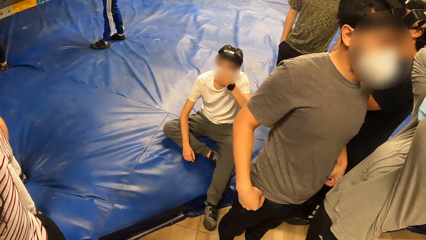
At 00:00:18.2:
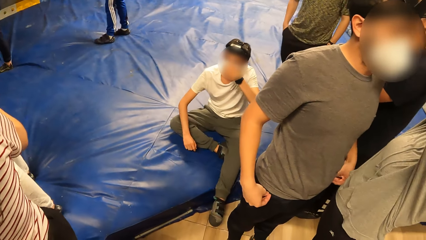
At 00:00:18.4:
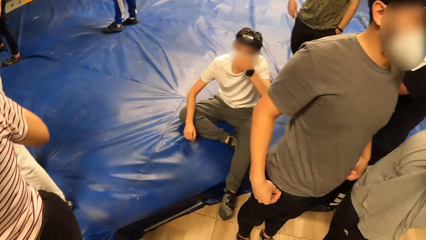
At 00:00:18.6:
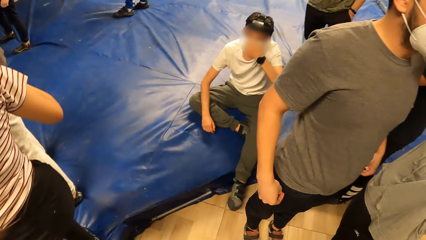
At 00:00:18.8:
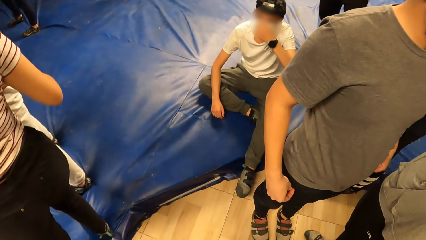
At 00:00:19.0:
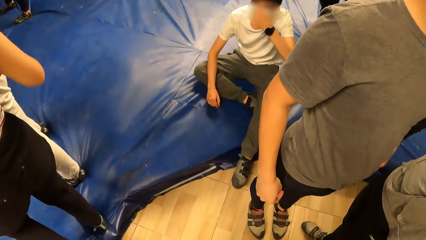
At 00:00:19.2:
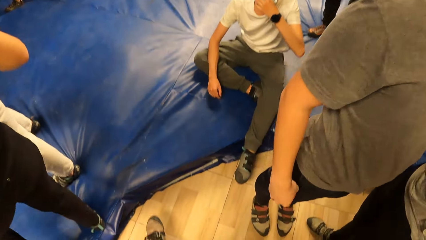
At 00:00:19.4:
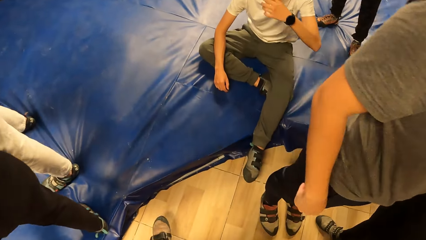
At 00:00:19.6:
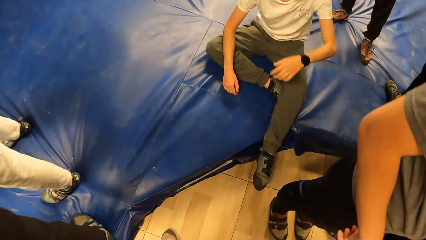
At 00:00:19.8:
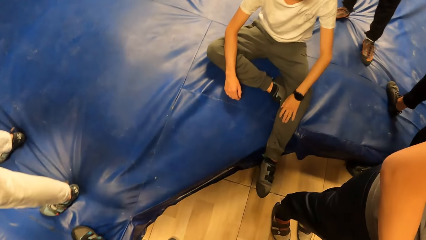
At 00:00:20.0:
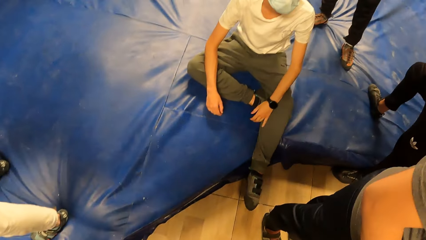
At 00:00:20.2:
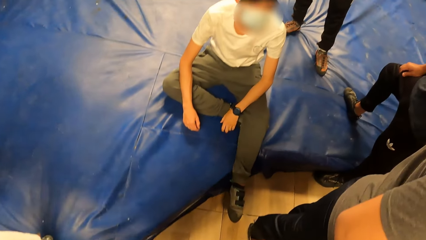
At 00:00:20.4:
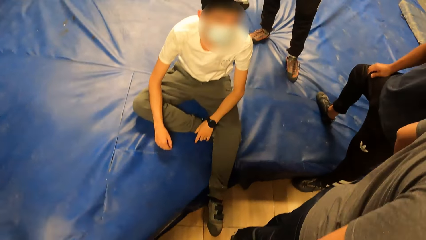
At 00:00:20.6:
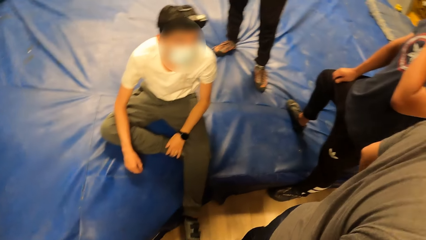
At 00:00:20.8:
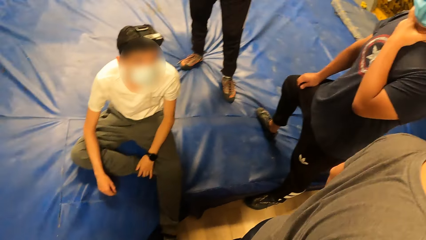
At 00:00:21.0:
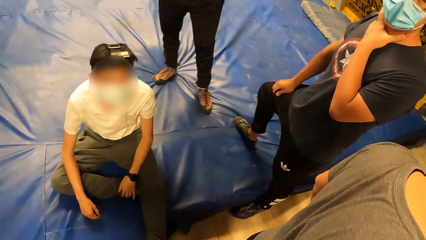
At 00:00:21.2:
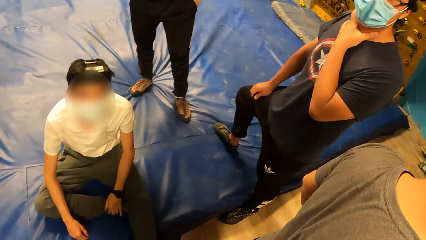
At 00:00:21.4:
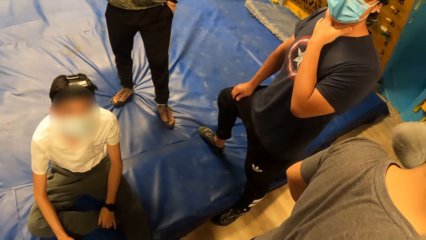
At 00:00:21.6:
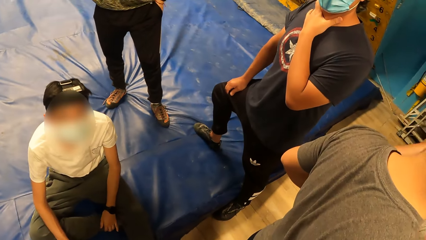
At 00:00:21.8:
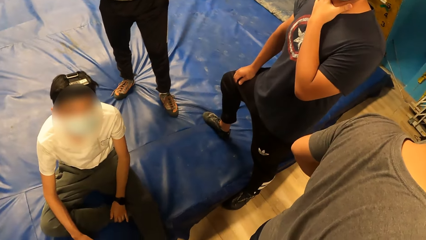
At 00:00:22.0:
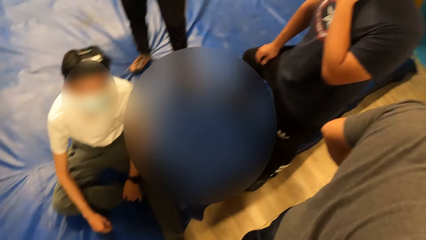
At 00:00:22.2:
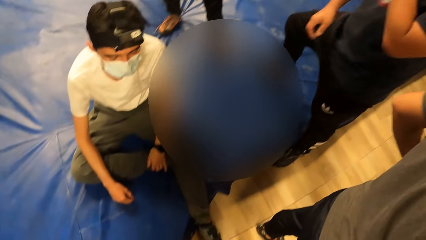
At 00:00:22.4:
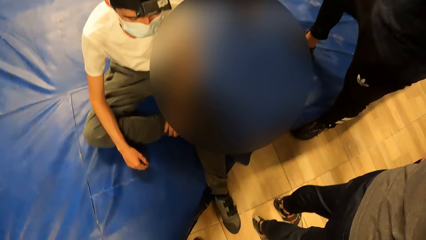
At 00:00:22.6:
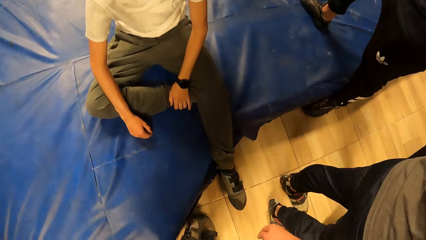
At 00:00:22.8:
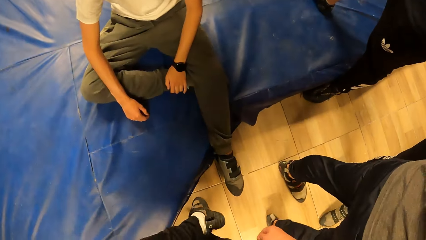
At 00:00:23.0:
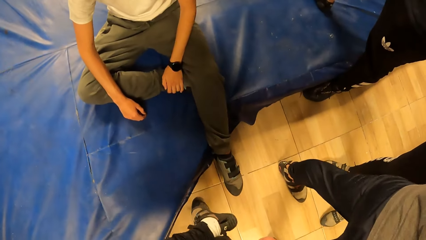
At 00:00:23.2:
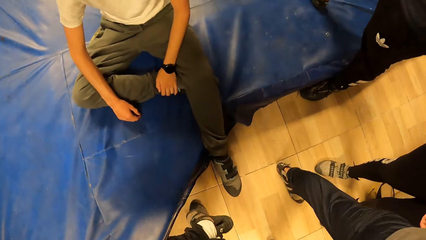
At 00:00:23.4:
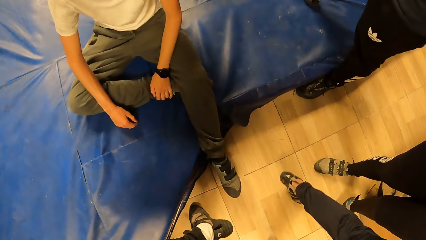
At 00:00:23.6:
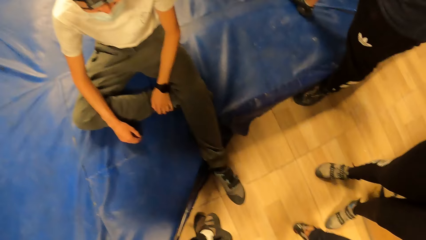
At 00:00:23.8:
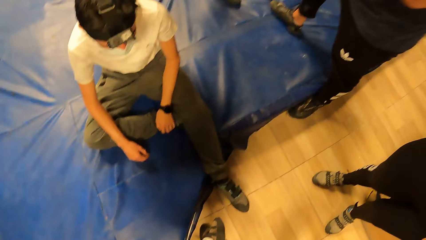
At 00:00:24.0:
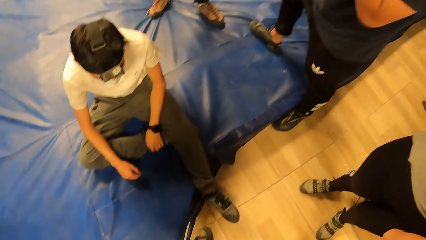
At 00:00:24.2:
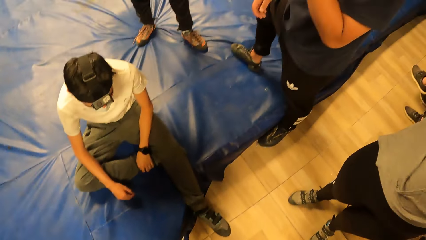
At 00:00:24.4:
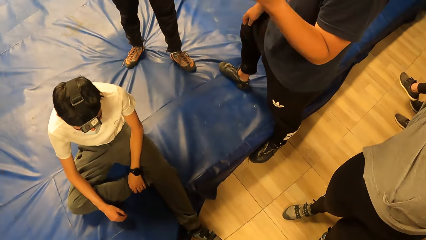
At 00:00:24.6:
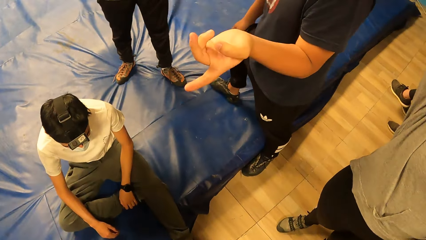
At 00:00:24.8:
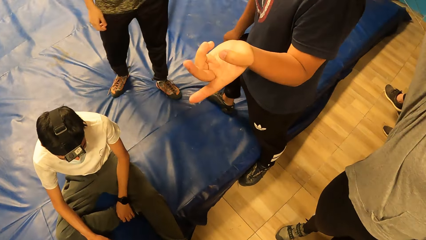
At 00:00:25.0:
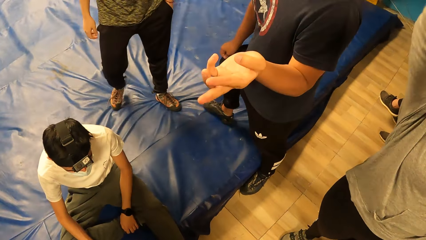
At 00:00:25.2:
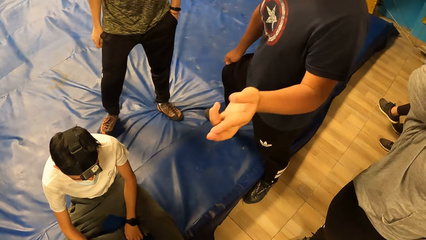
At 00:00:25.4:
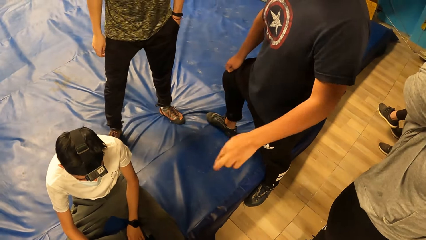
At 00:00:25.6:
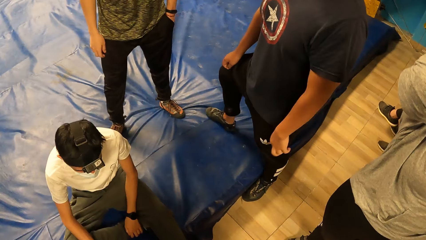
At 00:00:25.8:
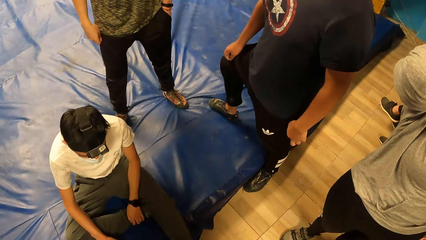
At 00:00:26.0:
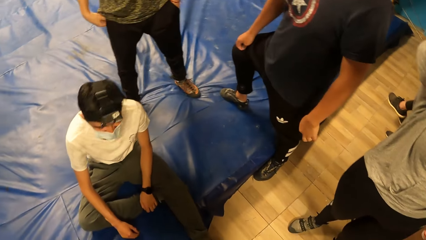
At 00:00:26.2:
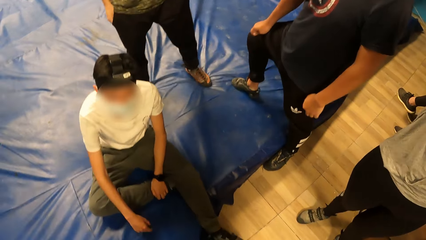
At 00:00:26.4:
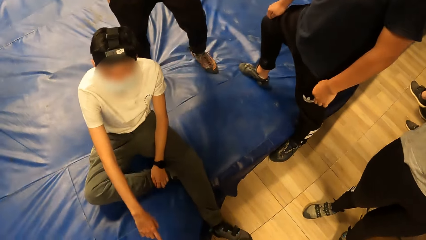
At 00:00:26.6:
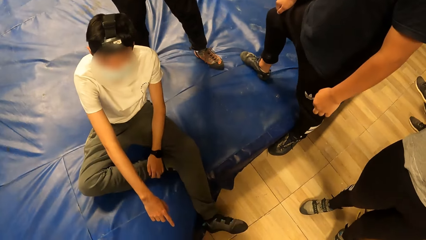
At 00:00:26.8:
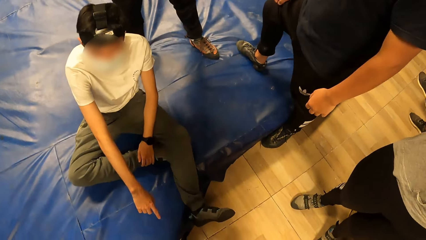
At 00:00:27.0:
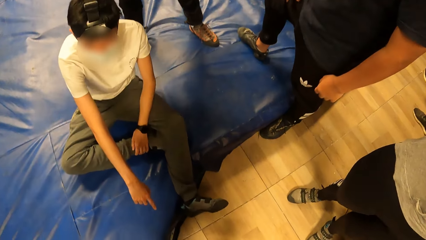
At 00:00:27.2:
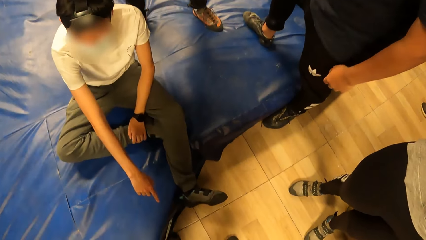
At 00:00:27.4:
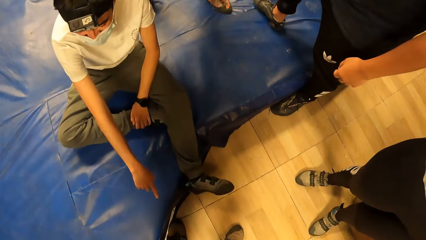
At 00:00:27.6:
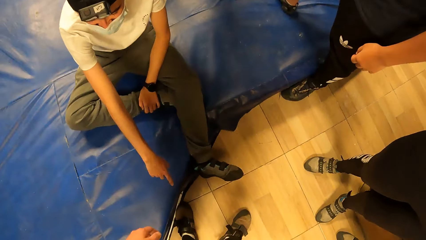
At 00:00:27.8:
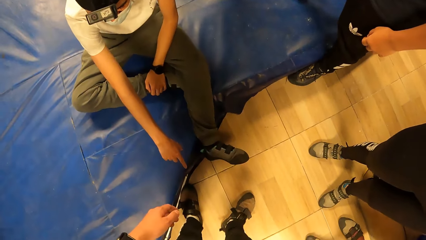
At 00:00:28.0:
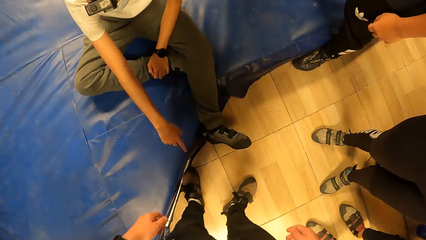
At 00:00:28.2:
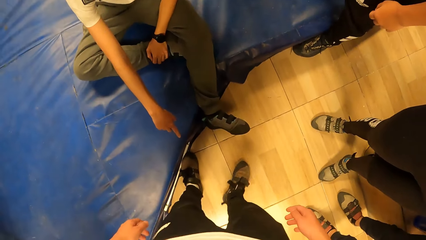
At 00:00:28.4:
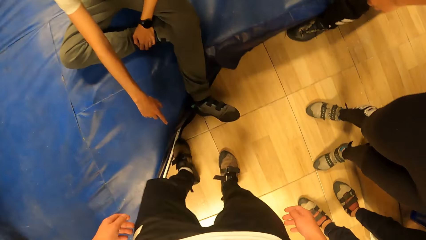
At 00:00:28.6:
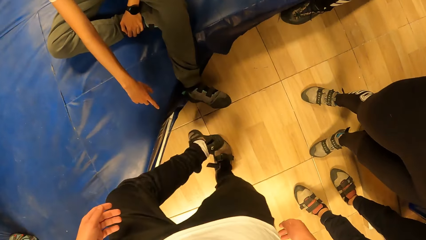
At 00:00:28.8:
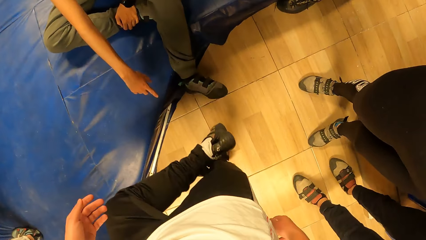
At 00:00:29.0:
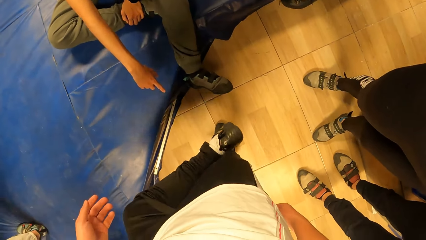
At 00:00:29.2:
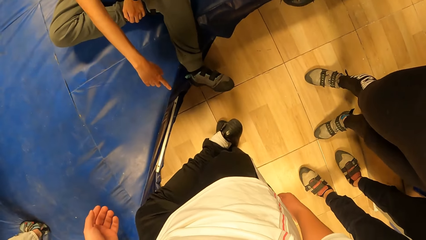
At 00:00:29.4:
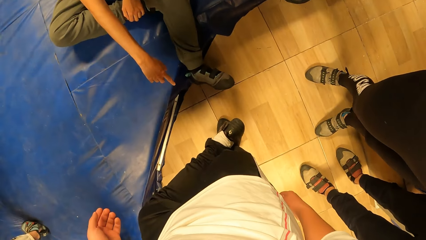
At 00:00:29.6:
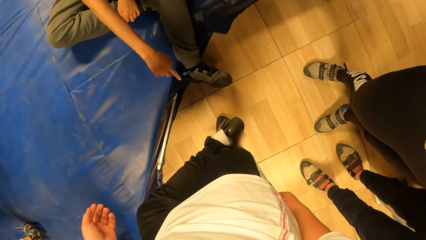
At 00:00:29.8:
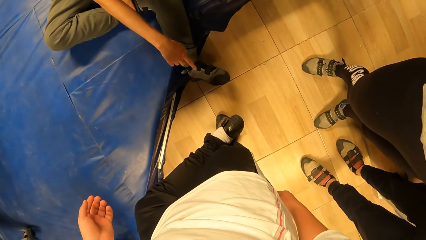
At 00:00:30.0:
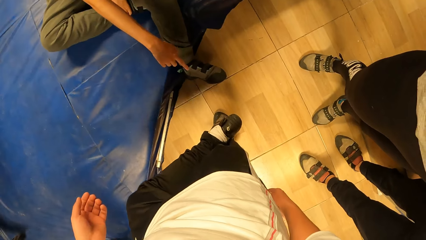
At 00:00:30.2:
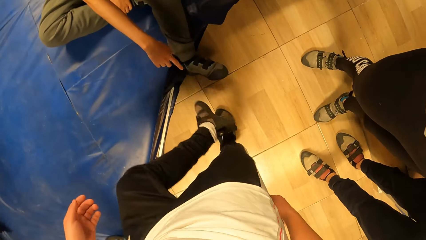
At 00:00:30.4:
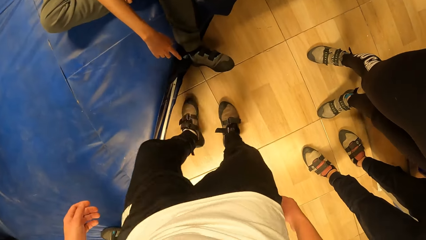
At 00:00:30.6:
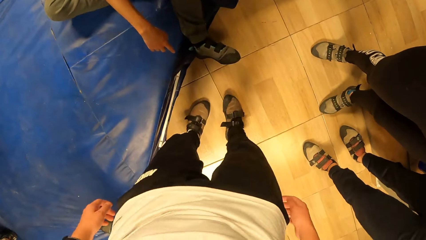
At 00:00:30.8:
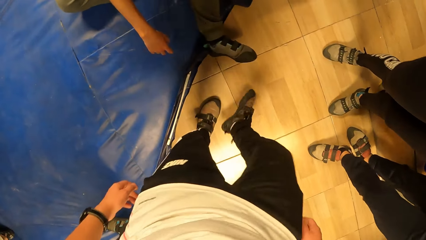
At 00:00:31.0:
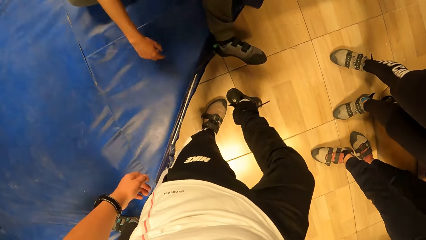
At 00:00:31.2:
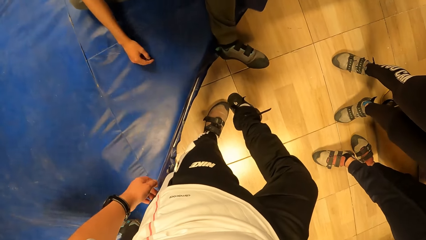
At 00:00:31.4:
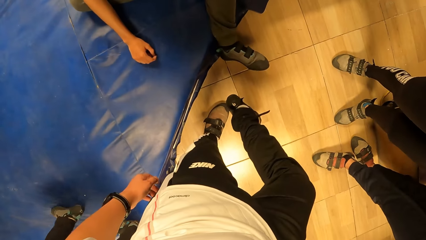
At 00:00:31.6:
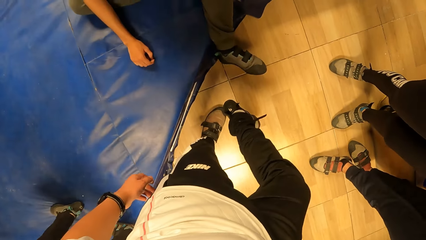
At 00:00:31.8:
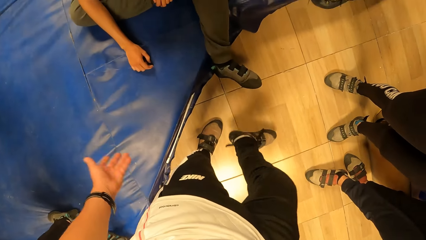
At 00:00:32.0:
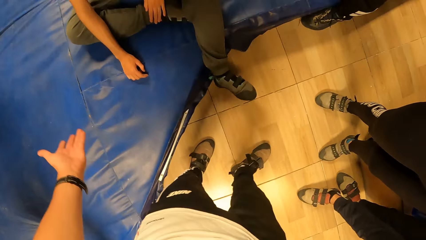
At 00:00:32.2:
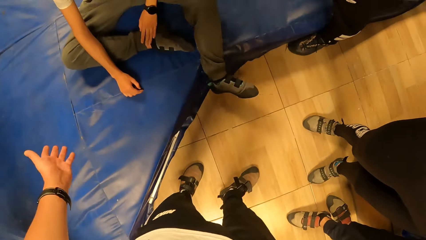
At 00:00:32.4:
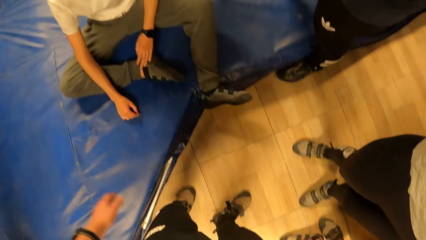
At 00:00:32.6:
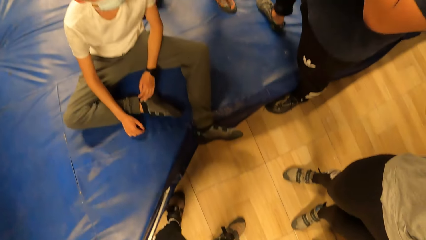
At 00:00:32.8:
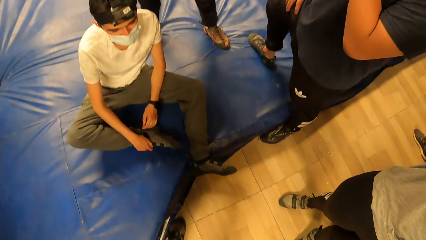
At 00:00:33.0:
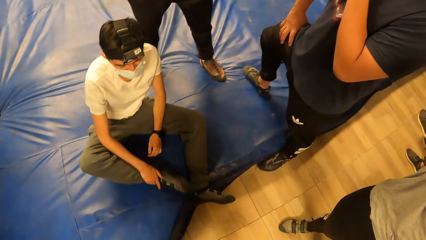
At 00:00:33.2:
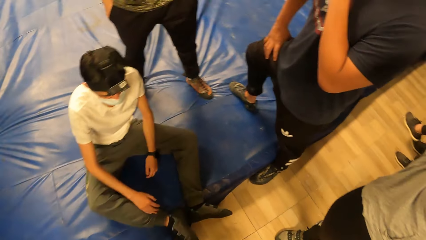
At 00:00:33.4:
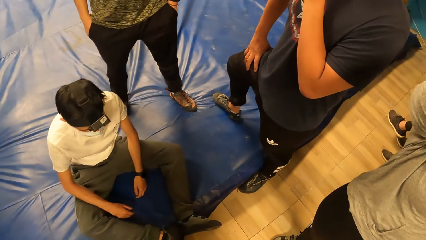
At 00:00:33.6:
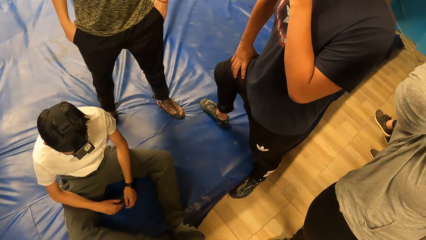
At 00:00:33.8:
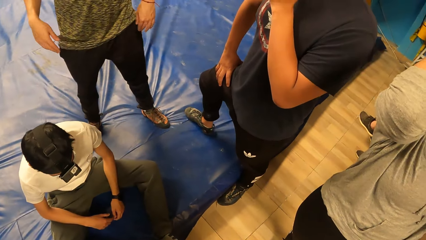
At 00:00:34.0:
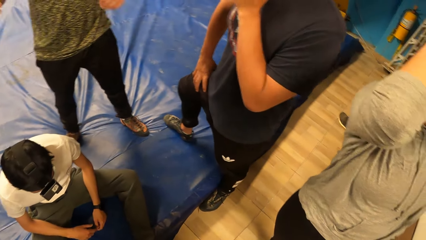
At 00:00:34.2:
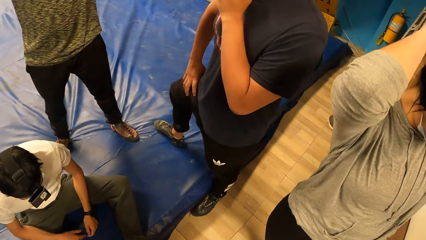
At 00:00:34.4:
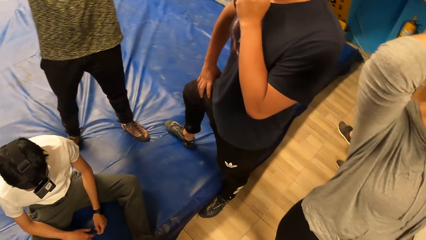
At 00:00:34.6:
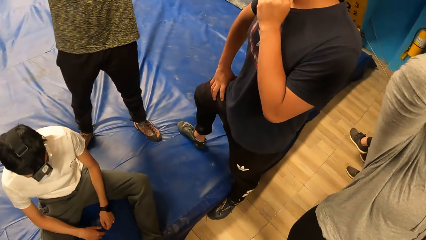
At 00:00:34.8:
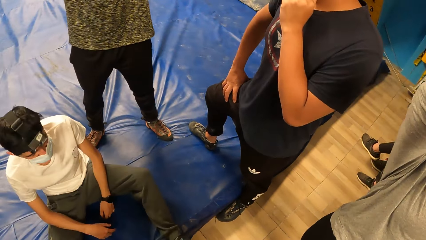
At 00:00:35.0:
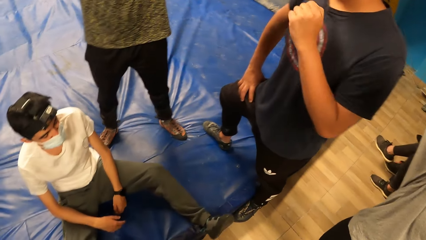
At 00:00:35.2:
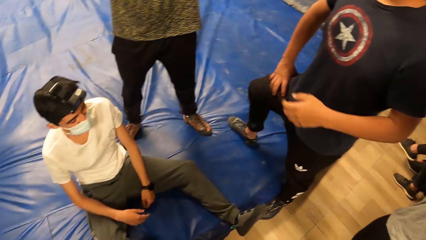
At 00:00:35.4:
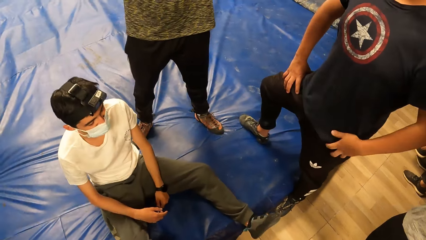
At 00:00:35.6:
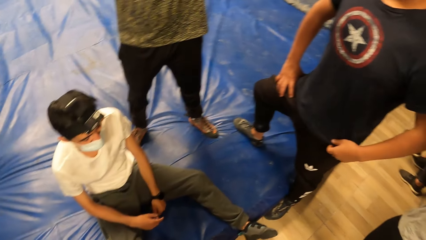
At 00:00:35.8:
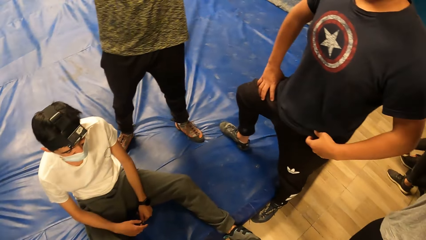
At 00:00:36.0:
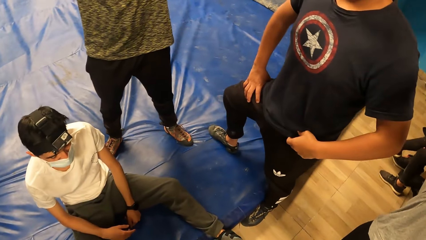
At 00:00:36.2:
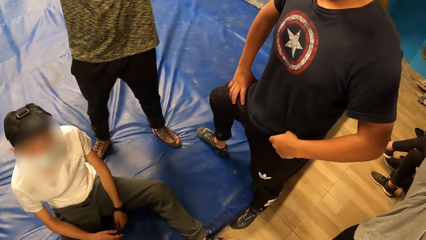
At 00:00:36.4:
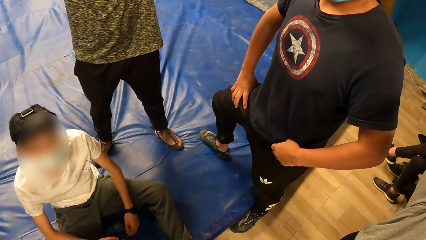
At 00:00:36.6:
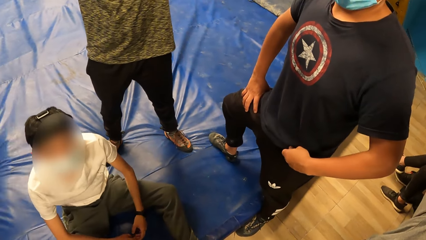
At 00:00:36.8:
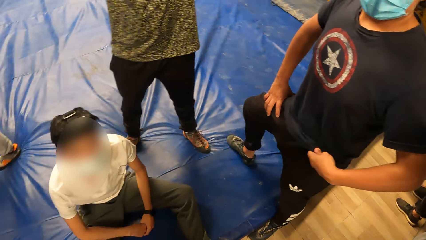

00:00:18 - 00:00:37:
The camera wearer walks around the room. He looks around the room. He raises his left leg. He looks around the room. A man interacts with the camera wearer. The camera wearer raises his left leg. The man points at the camera wearer's shoe. The camera wearer drops his left leg. He raises his right leg. He drops his right leg, stretches his left hand and looks around the room.
